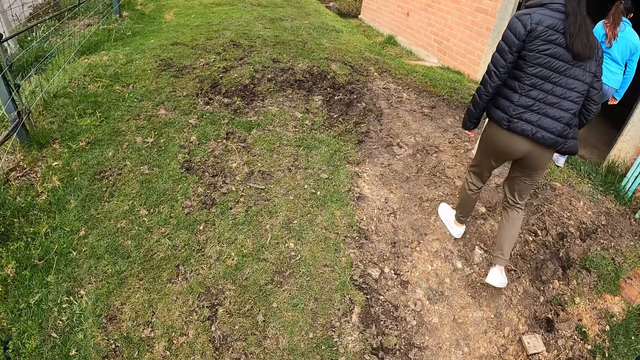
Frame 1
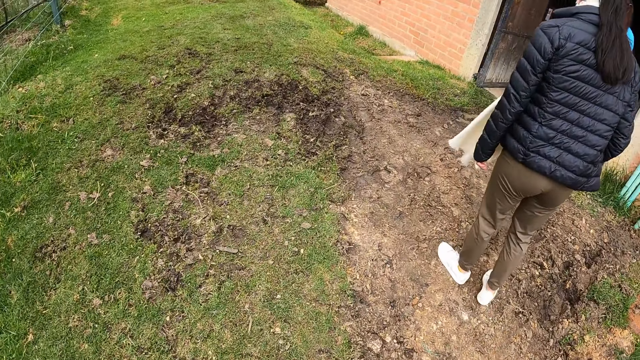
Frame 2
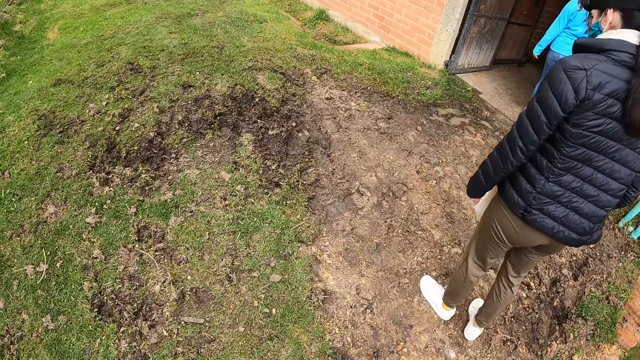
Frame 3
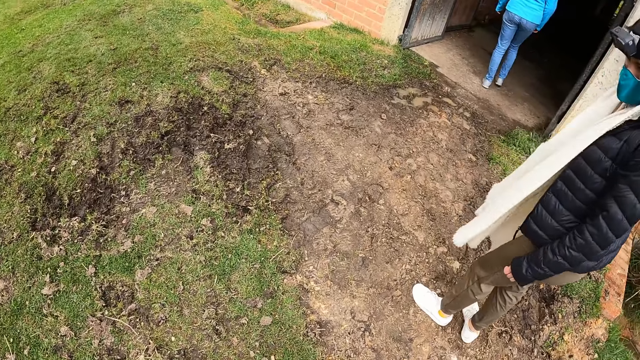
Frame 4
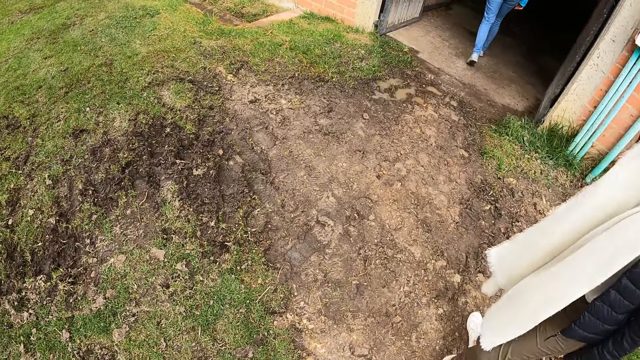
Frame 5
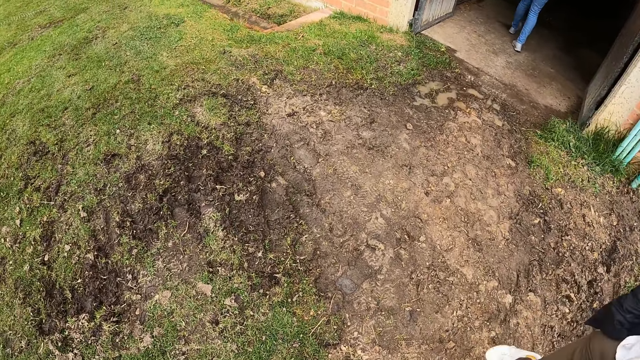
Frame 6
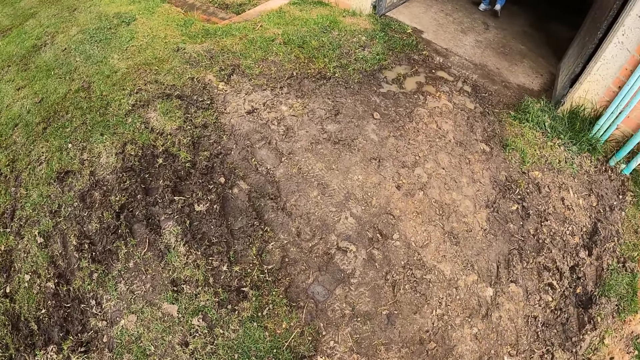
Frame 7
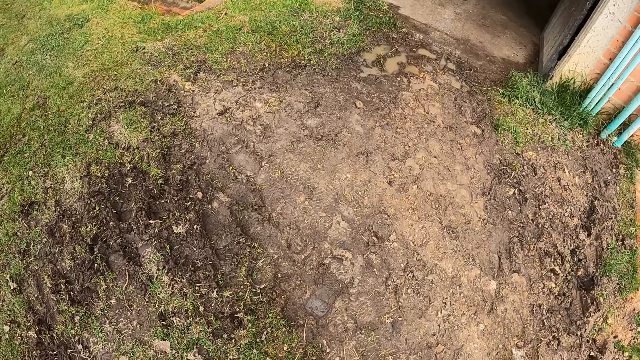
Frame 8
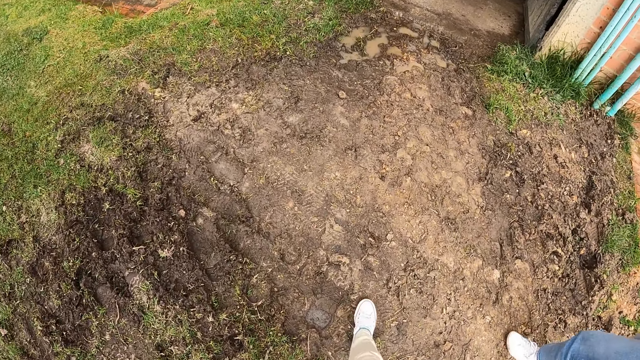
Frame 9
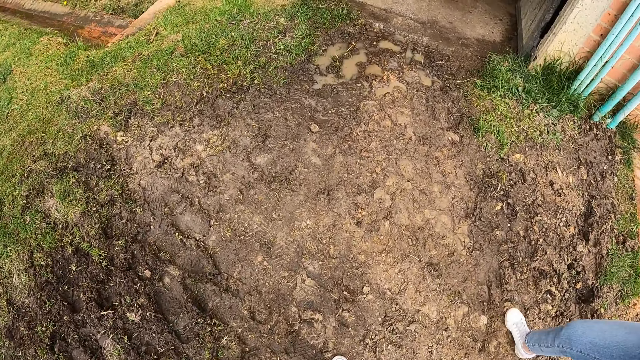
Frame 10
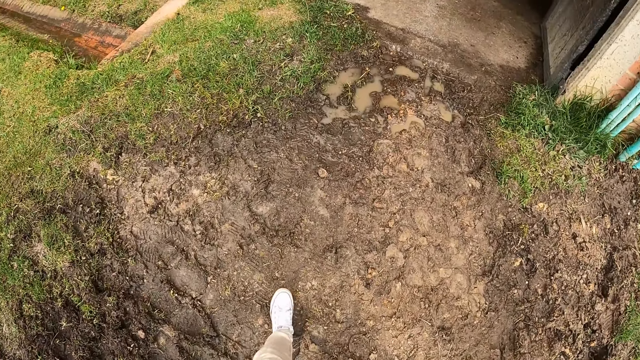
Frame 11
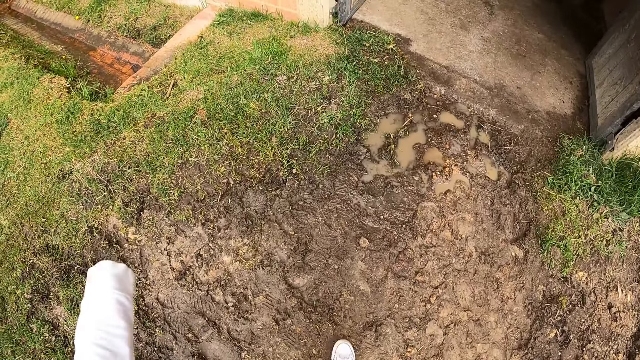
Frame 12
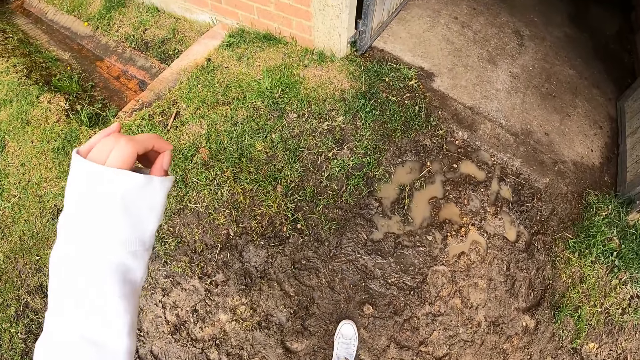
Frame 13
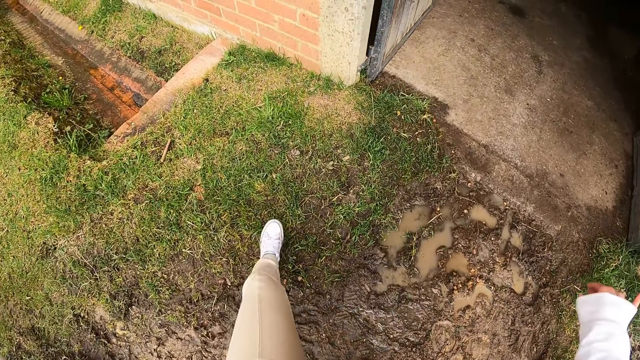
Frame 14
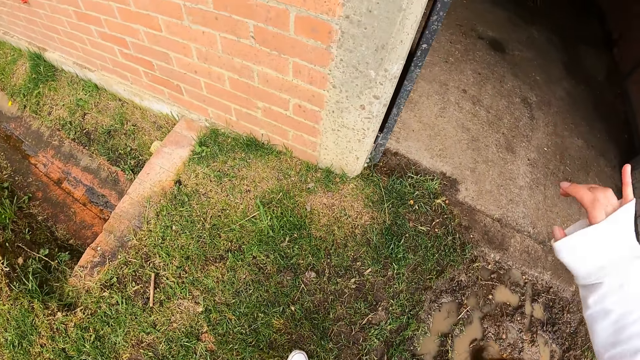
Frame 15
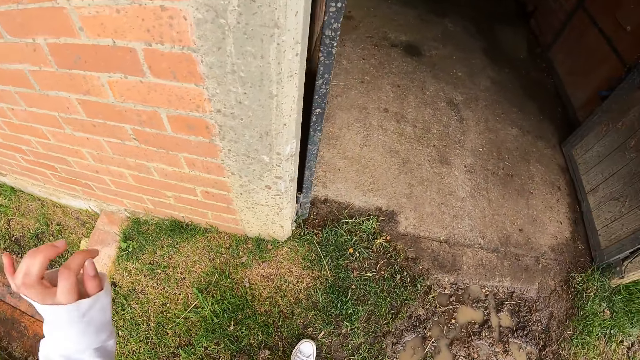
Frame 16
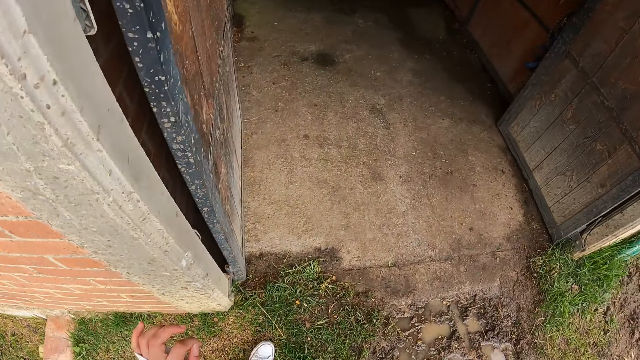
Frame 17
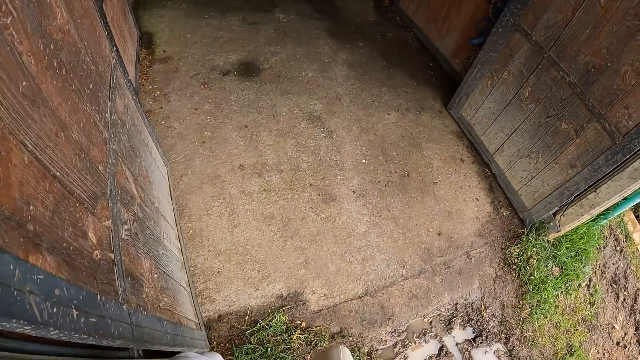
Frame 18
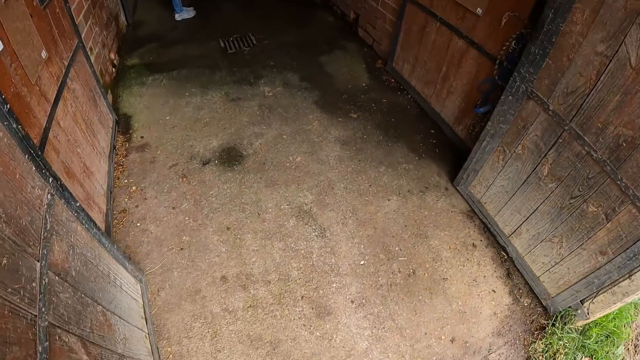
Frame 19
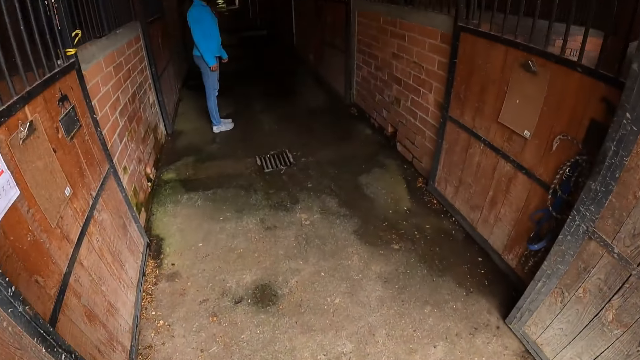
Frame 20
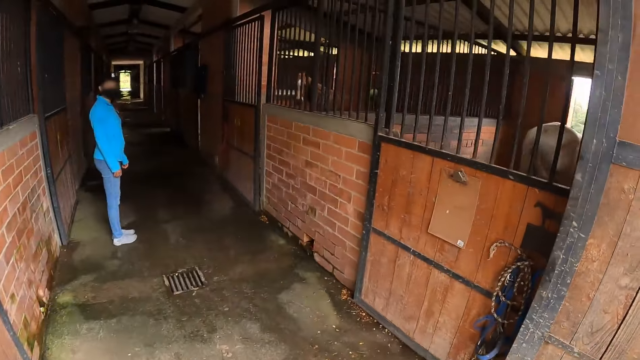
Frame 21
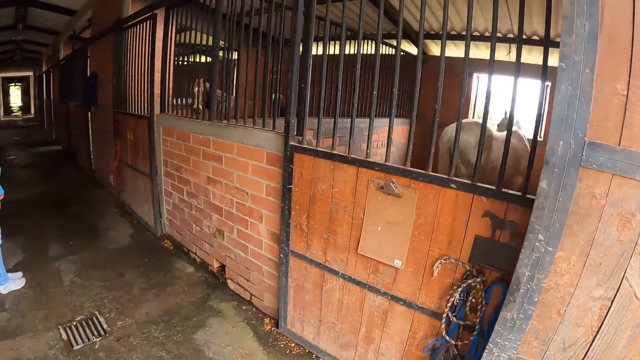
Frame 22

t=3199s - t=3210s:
A woman enters the stable. The camera wearer moves a hand. They move the other hand. They enter the stable.

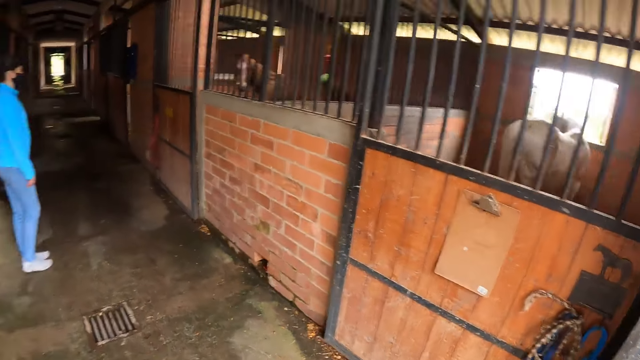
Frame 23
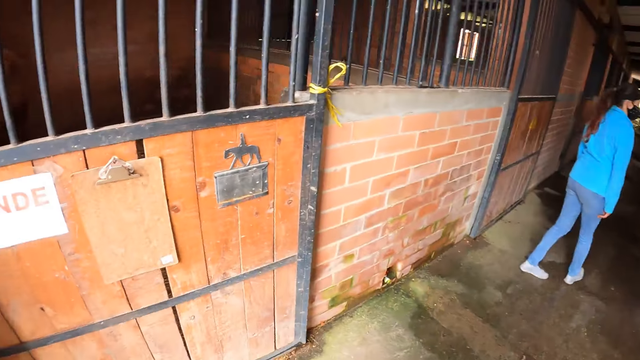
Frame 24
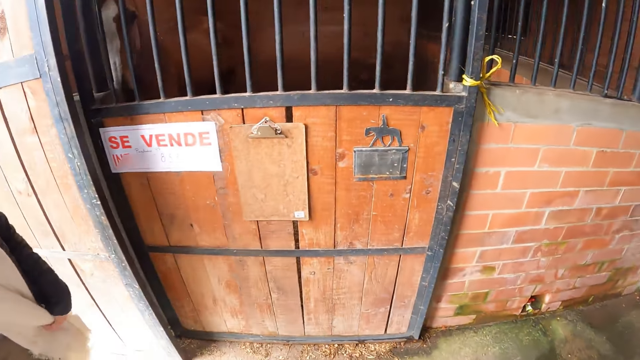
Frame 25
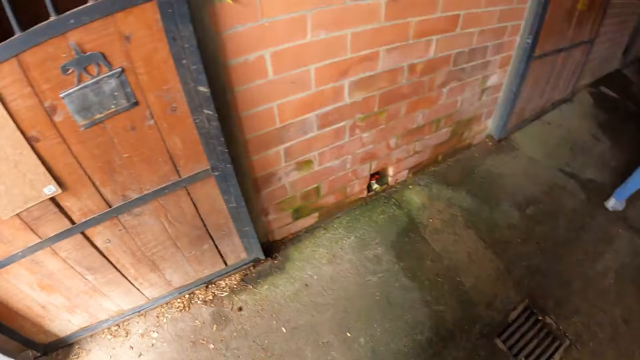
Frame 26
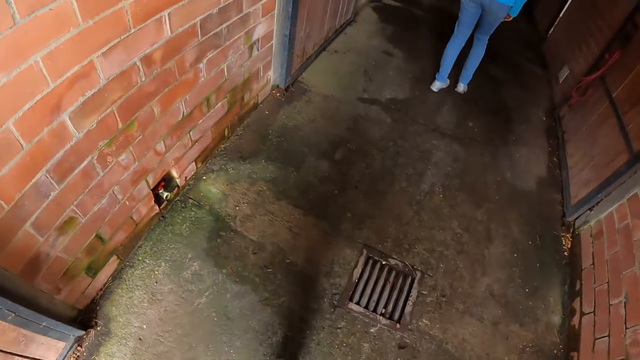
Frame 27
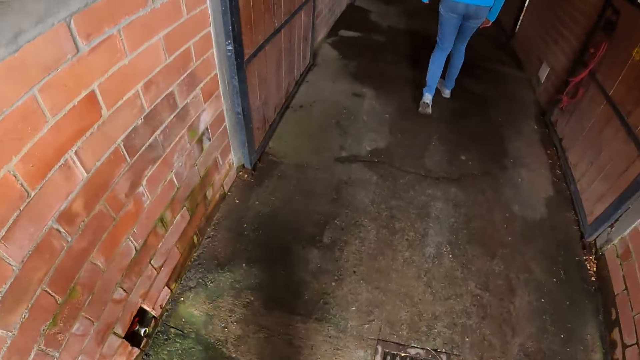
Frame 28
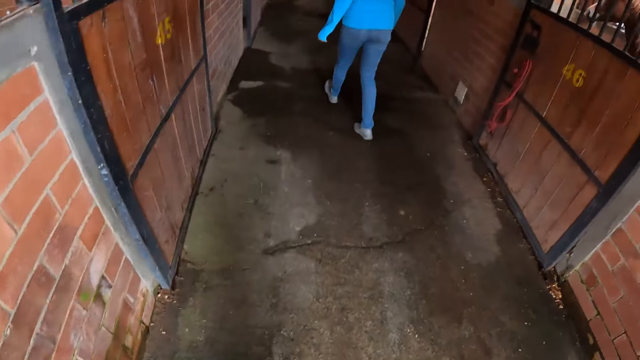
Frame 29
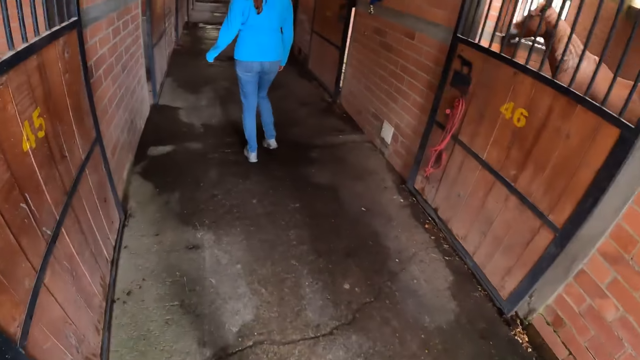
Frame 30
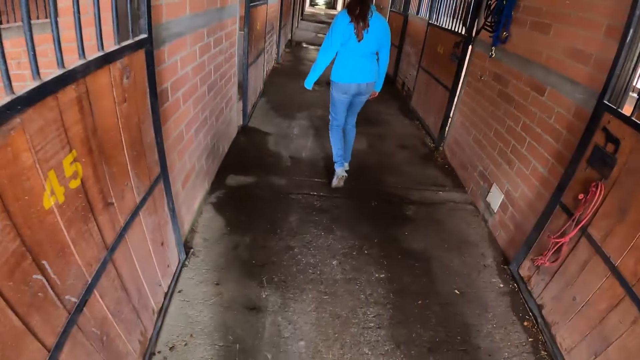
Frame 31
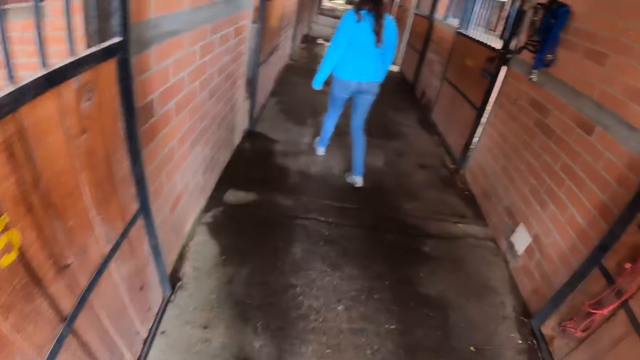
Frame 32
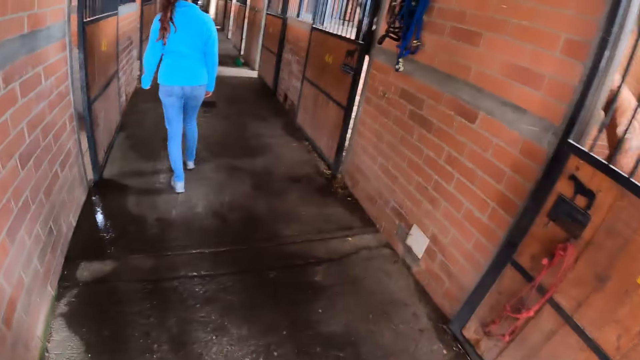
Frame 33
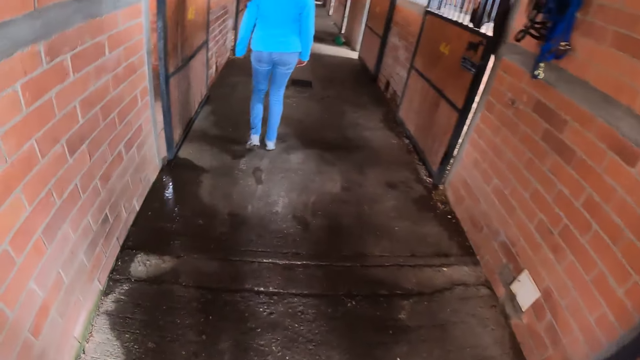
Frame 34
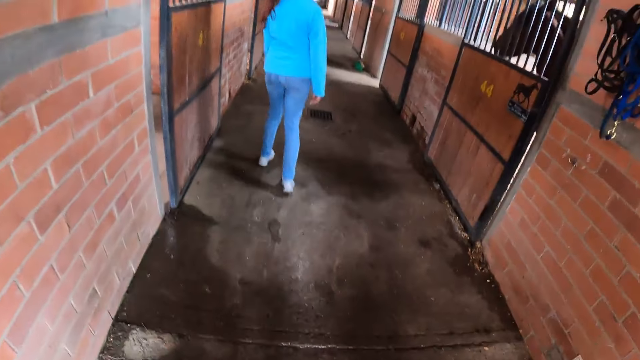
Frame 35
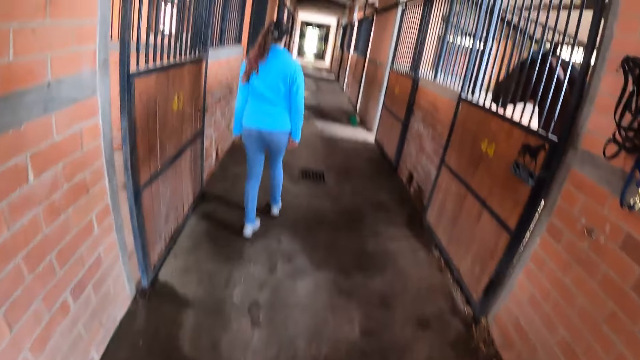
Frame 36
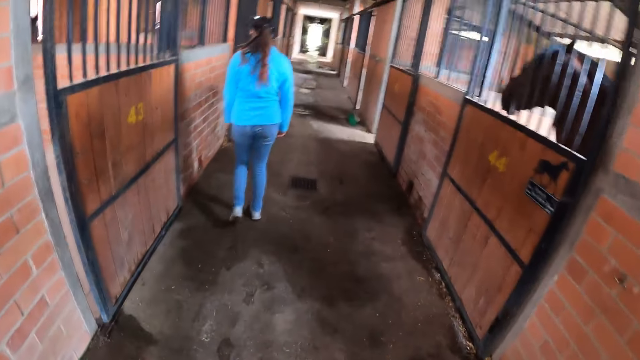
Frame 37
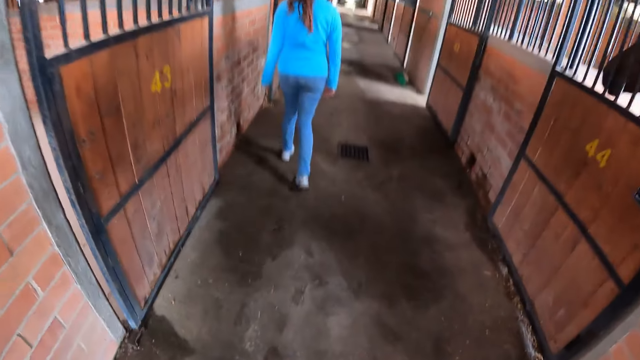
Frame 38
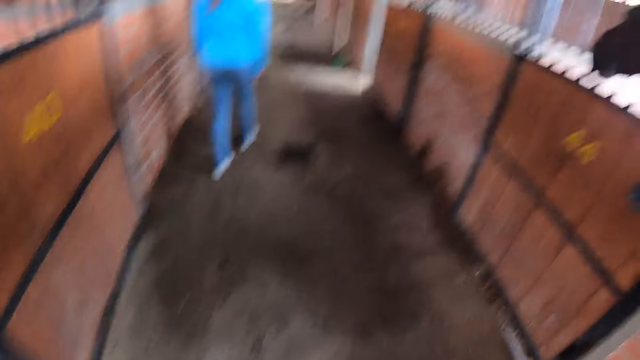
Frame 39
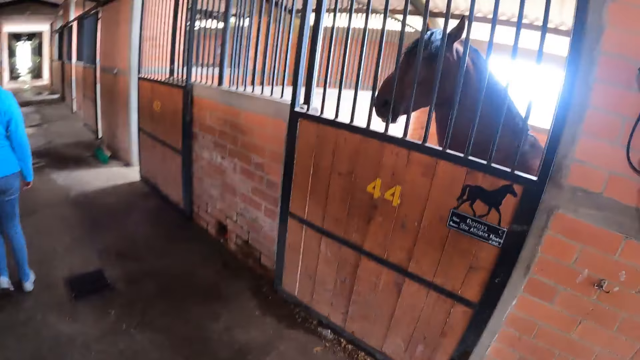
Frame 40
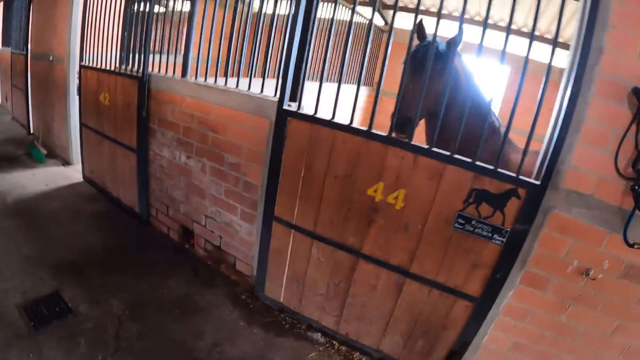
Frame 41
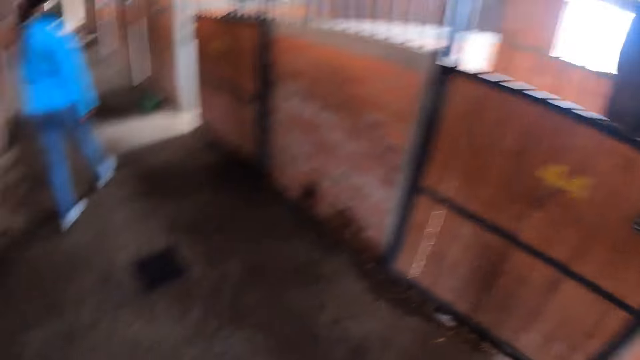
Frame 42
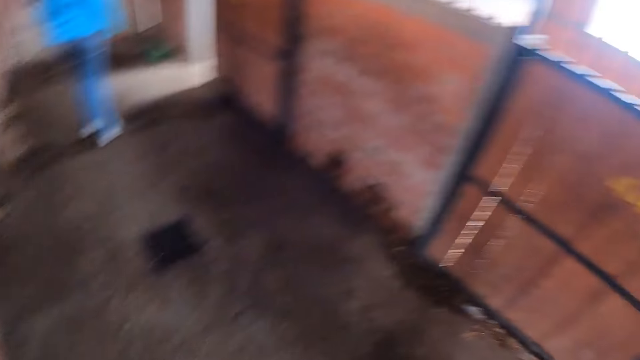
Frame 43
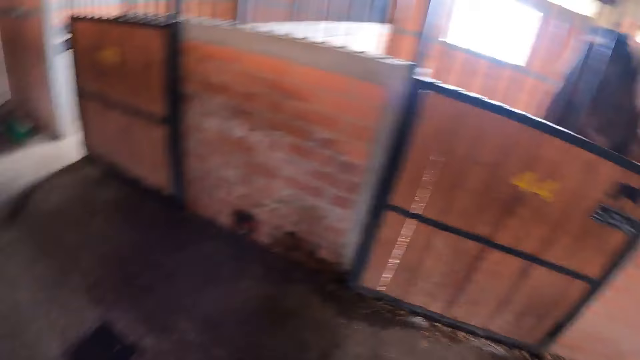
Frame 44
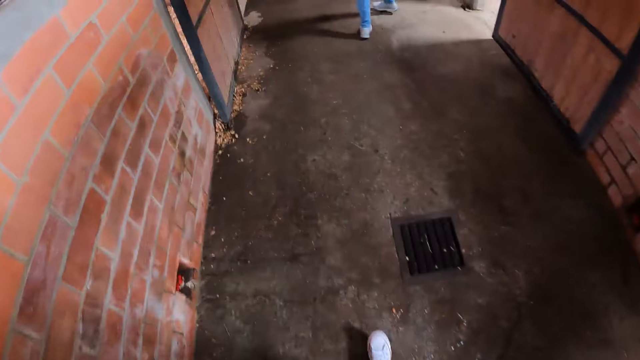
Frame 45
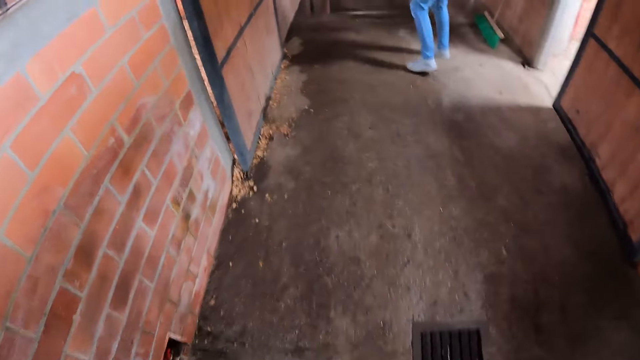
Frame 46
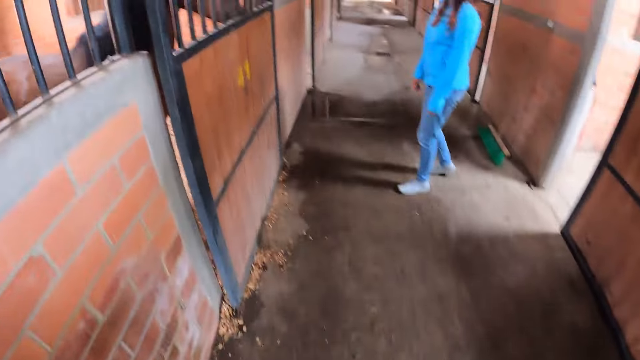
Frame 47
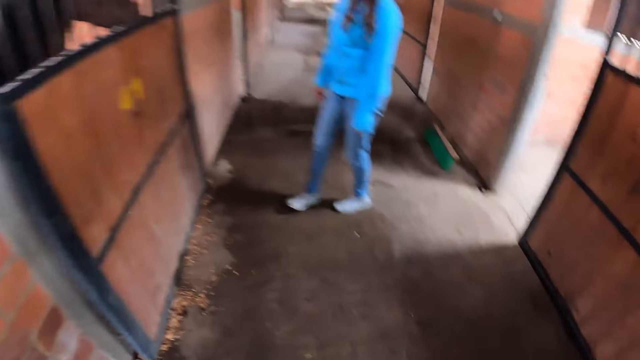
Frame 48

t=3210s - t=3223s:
The camera wearer looks around the stable. They walk behind the woman. They look at the horse. They walk behind the woman.
